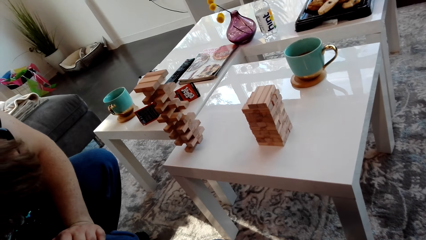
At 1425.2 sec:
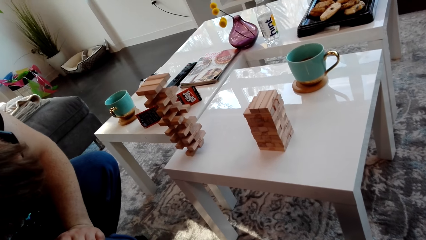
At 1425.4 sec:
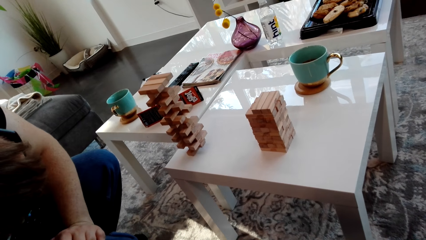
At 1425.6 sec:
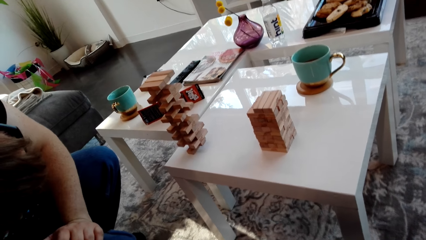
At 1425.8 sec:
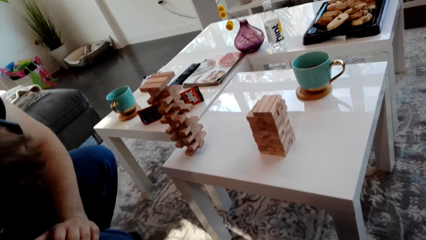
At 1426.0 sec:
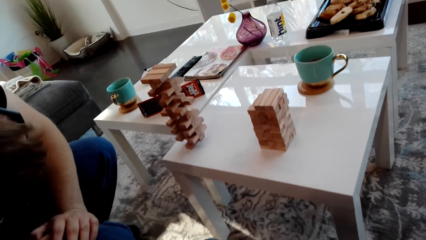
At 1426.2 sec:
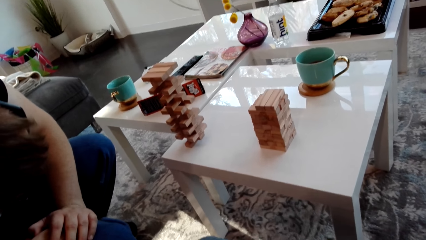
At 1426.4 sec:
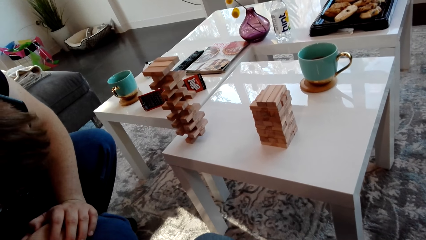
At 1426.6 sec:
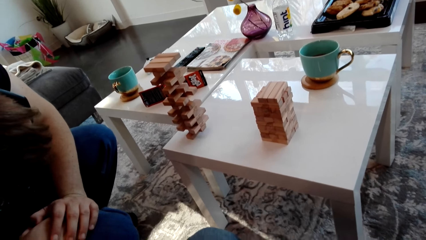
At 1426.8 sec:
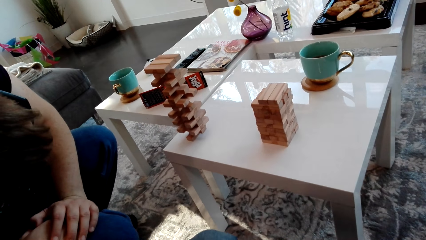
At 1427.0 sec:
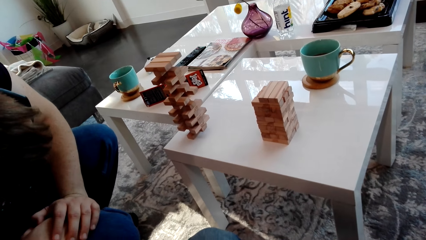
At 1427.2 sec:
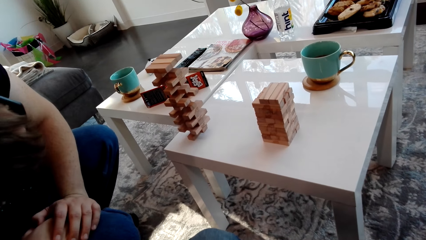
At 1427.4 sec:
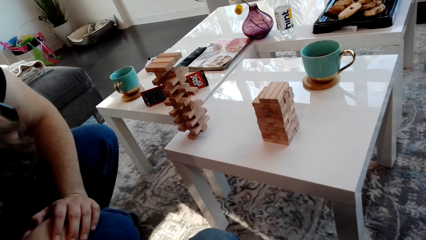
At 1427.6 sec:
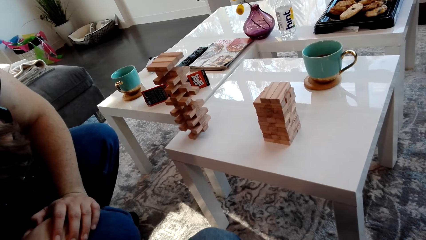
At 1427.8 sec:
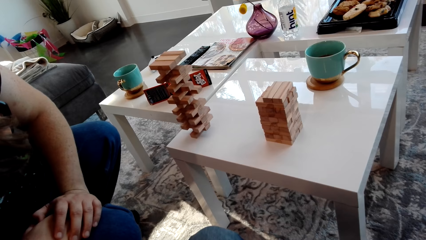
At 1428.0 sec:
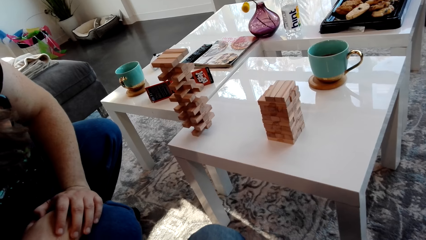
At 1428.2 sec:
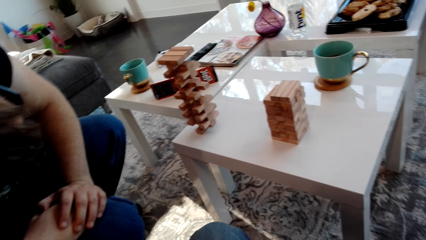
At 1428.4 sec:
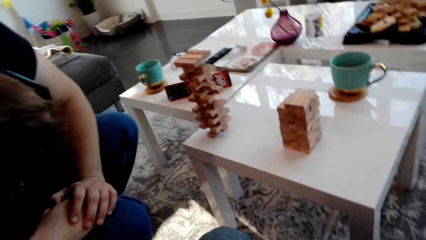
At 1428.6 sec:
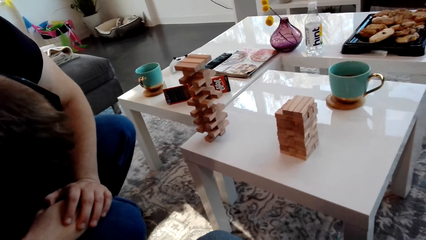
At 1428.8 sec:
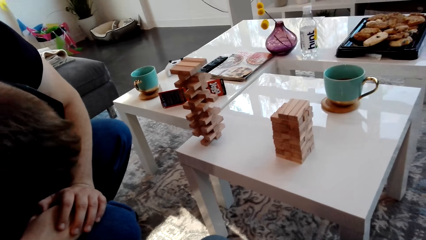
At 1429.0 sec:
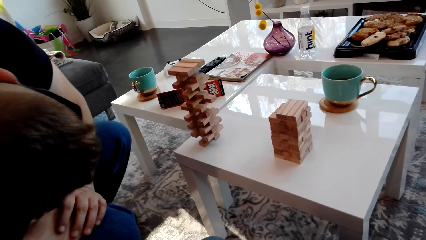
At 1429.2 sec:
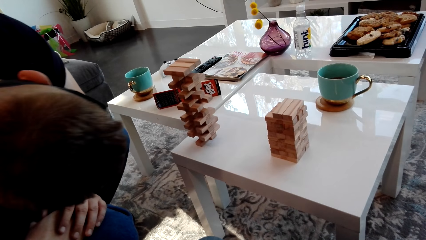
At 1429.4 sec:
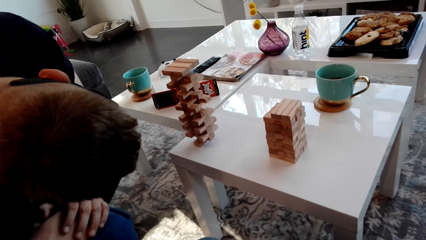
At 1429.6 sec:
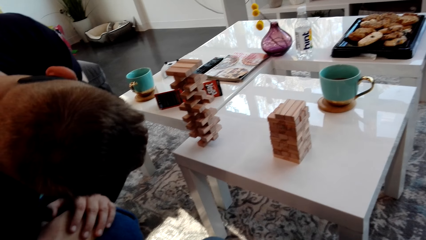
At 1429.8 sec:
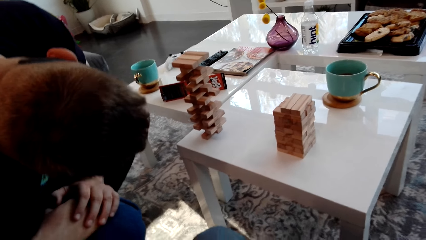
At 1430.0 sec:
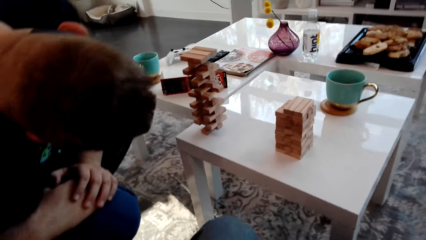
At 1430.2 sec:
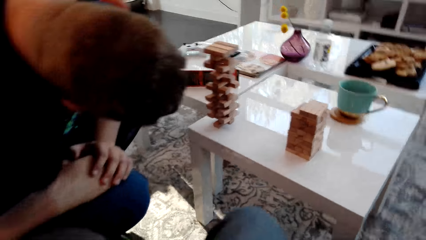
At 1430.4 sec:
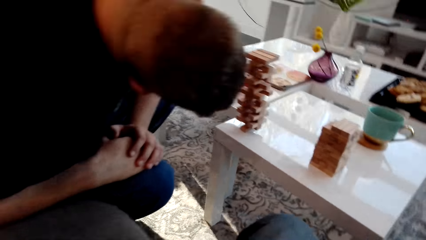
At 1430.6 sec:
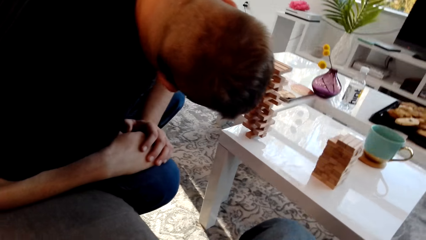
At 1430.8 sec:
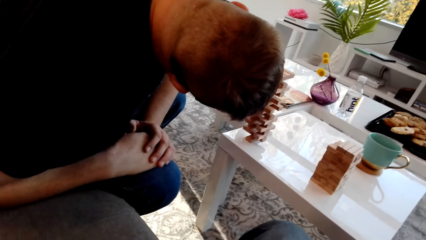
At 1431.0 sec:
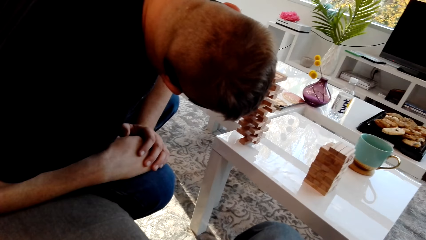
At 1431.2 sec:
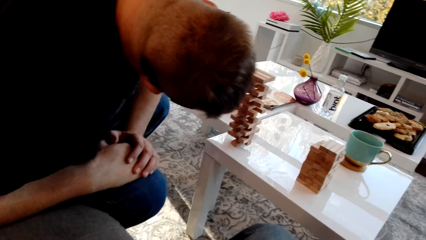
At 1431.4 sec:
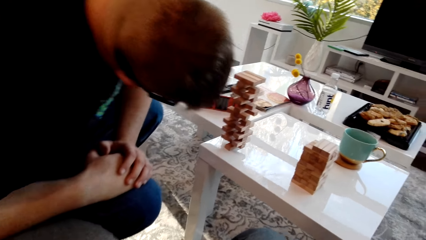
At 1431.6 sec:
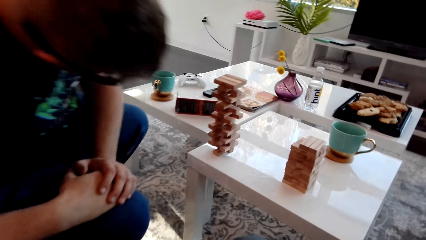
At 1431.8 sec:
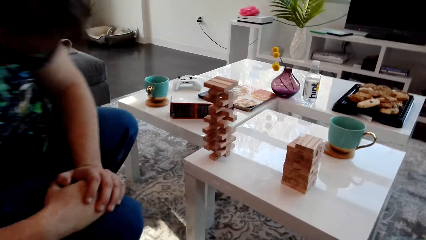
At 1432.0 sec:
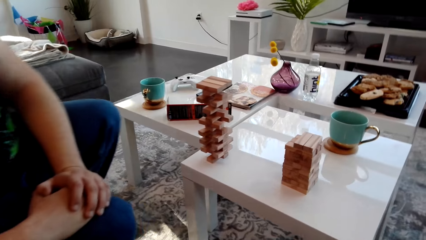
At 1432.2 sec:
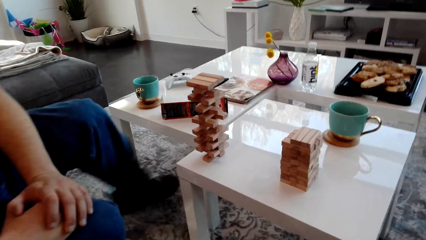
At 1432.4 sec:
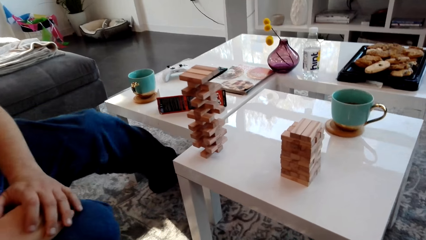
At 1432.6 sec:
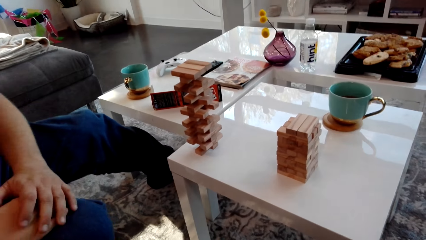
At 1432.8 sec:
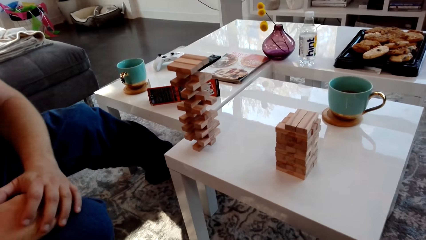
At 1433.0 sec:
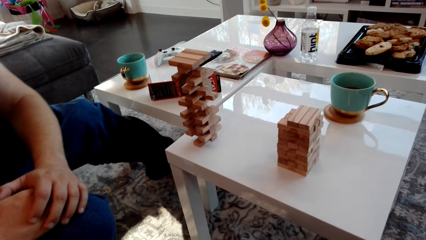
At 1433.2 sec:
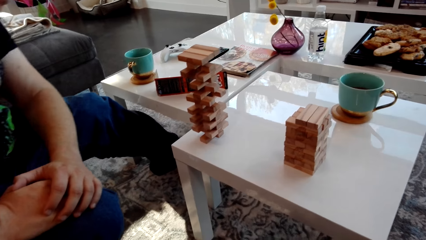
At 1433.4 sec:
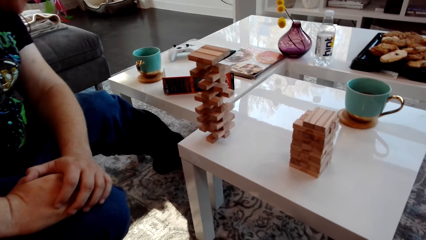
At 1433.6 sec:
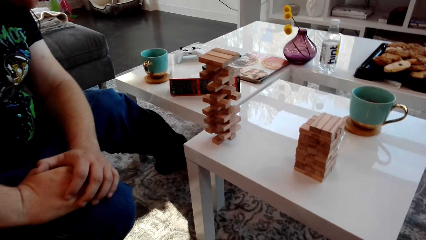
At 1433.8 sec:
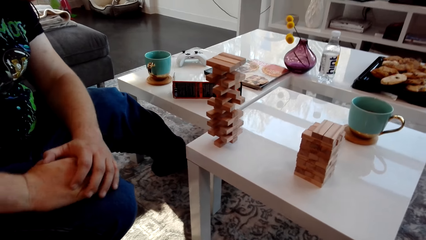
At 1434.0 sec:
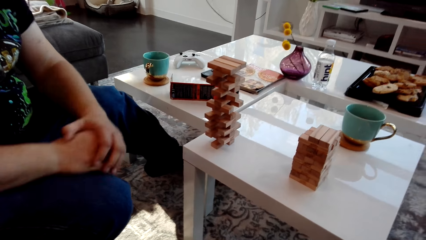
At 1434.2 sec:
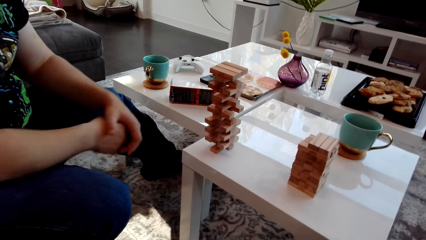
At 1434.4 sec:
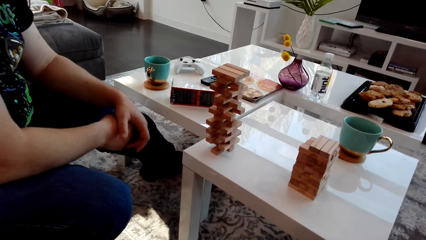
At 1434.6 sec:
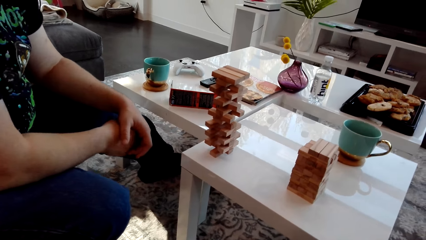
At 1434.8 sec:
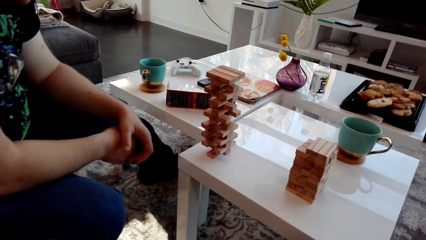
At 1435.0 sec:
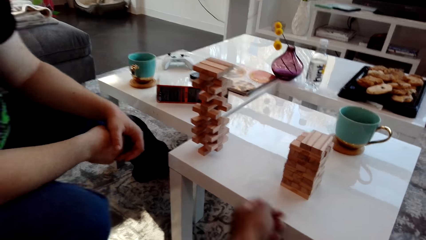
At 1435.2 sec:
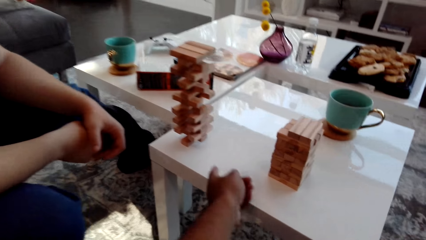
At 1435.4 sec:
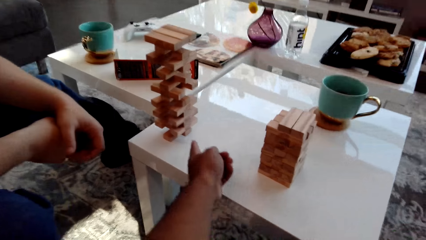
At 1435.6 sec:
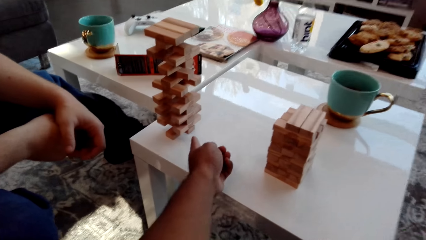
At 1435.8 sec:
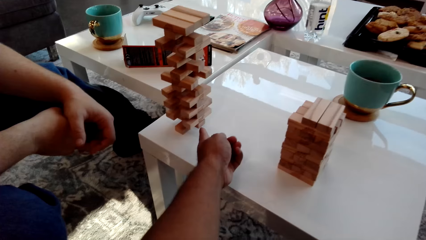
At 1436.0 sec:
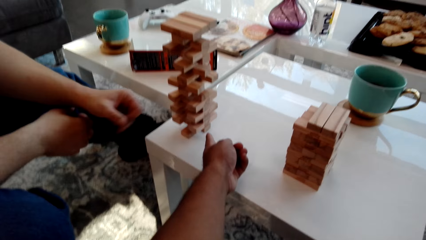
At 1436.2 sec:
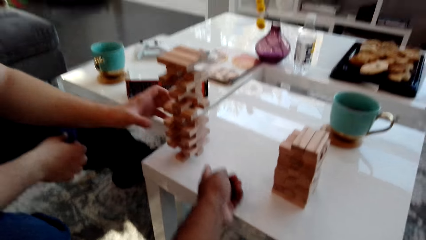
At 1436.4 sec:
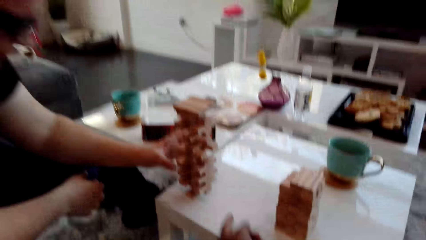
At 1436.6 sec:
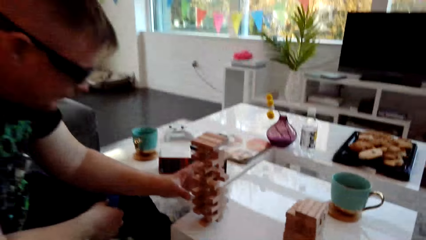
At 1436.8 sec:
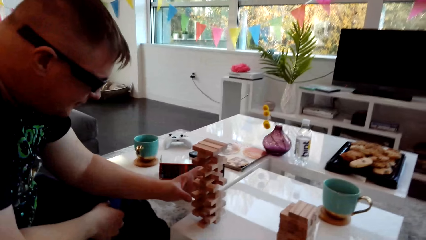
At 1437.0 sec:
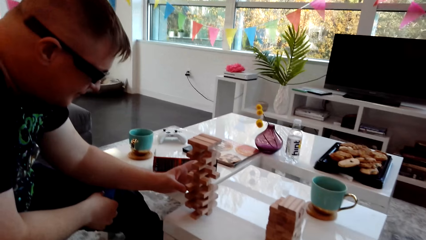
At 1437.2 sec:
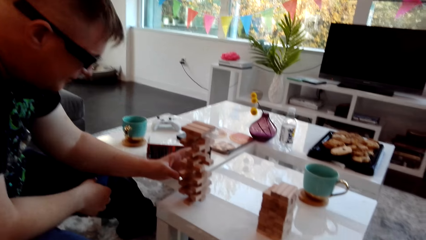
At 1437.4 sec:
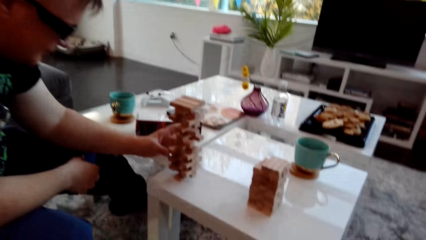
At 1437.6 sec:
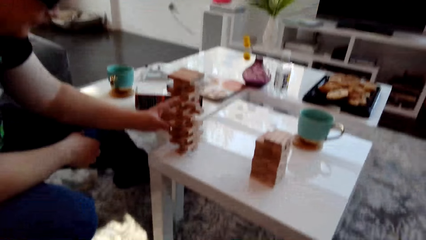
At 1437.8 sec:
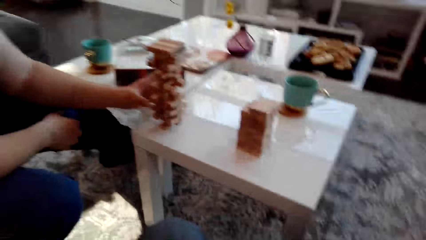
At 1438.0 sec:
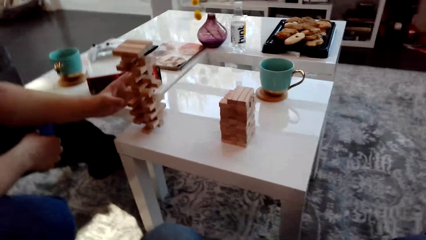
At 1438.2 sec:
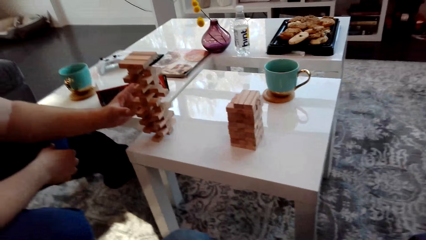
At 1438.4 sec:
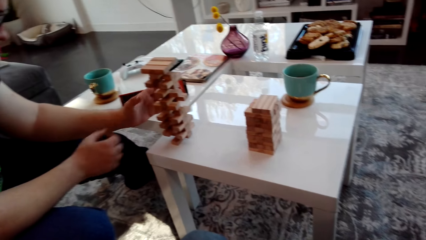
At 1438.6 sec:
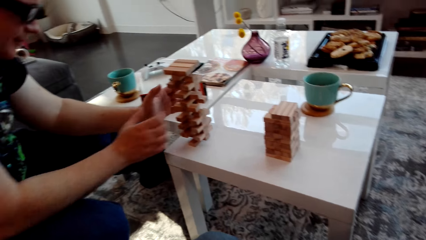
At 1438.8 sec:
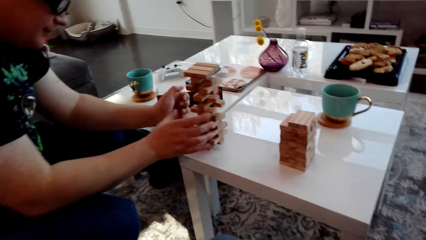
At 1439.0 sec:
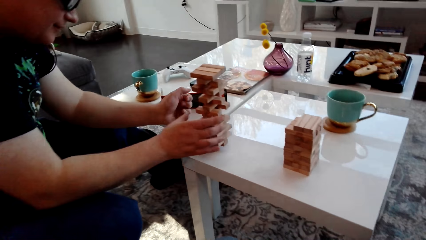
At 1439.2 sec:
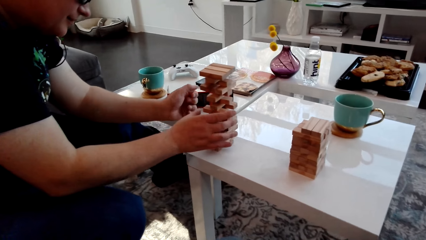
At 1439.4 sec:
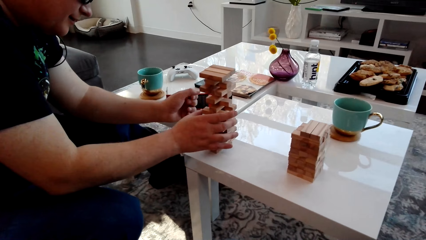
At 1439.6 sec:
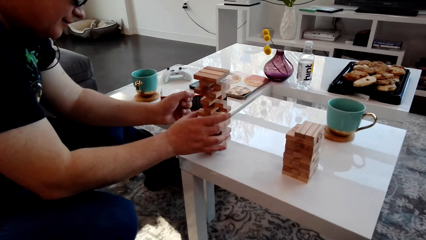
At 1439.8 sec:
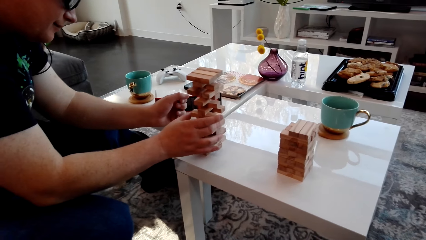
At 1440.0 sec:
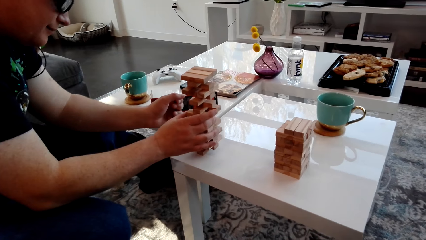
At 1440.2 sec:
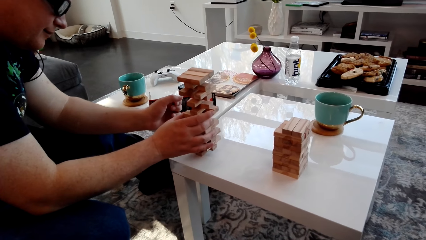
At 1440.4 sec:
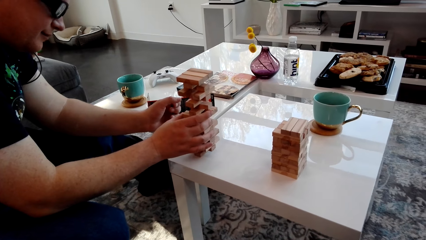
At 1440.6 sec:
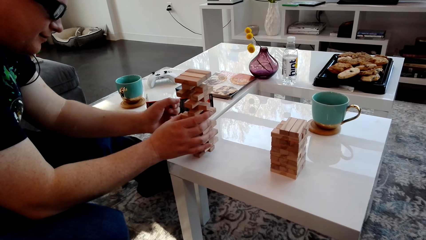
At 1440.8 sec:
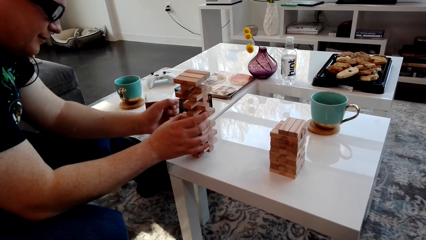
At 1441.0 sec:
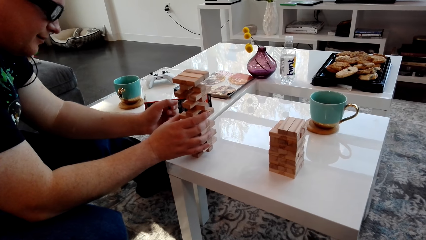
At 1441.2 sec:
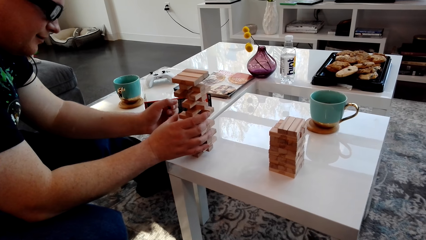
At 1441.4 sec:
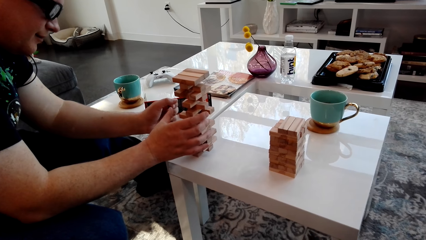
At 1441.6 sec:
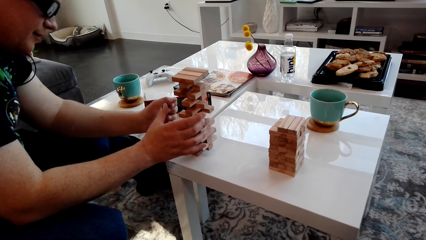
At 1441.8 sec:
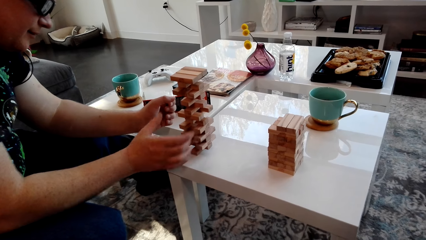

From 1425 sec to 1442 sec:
A man sighs. He laughs. He bends and looks at the blocks. He stretches the leg. He holds hands. The camera wearer points at the wooden block tower. They speak to the man. The man removes a wooden block from the tower. He touches the block.
